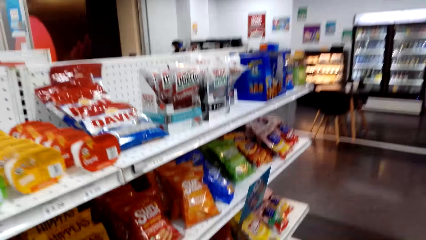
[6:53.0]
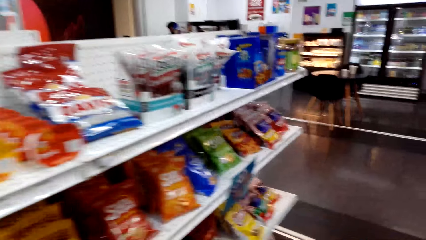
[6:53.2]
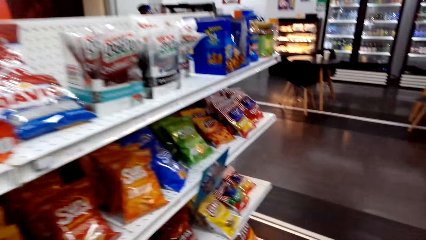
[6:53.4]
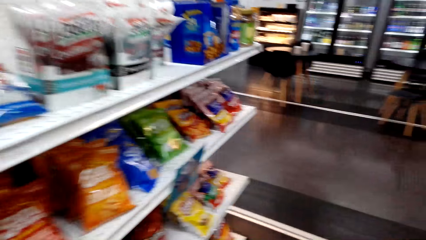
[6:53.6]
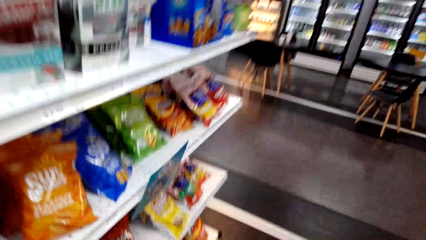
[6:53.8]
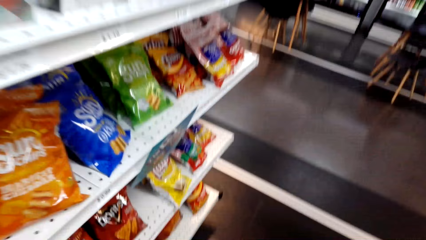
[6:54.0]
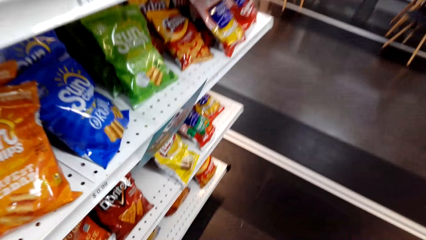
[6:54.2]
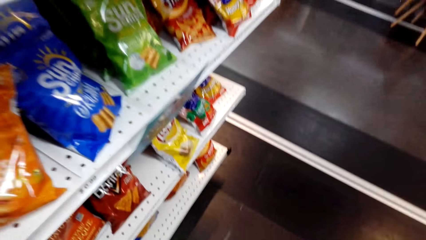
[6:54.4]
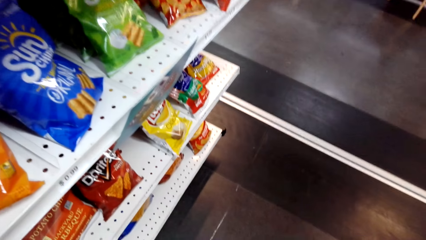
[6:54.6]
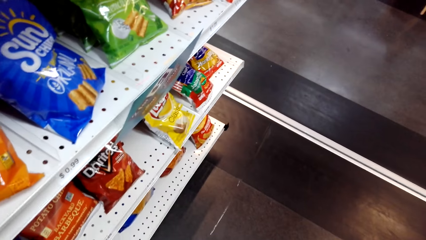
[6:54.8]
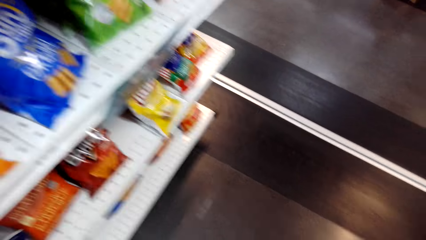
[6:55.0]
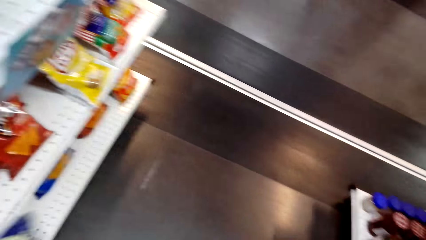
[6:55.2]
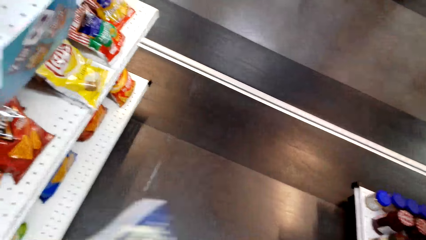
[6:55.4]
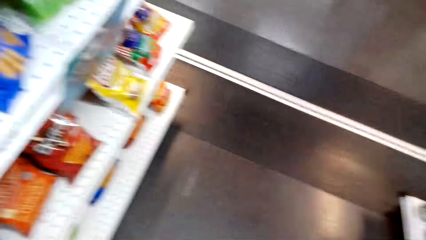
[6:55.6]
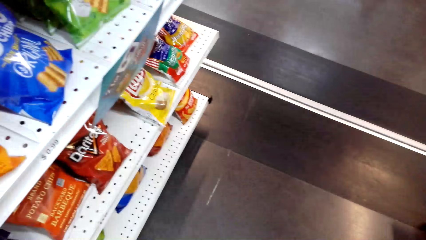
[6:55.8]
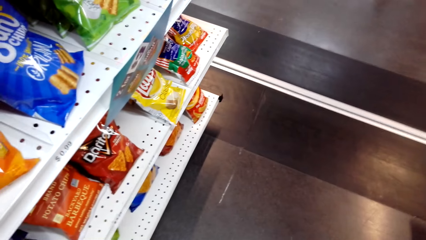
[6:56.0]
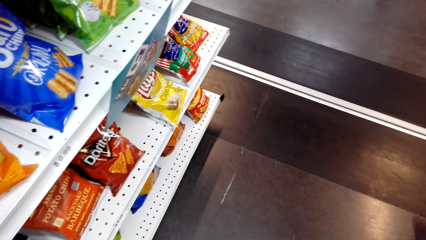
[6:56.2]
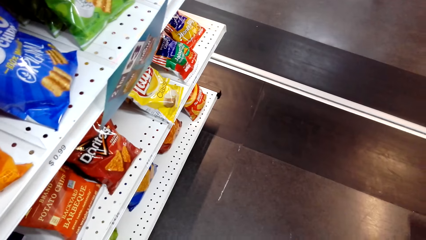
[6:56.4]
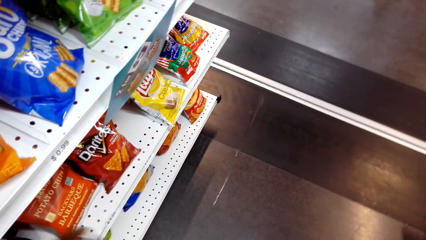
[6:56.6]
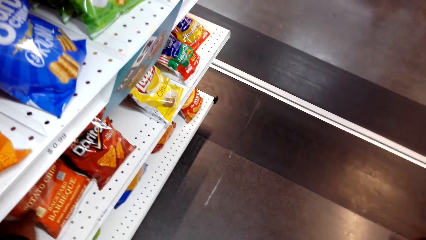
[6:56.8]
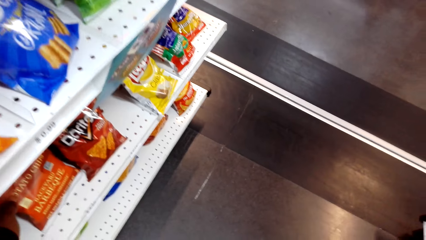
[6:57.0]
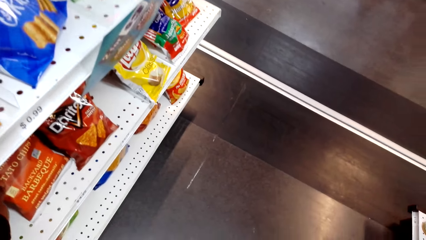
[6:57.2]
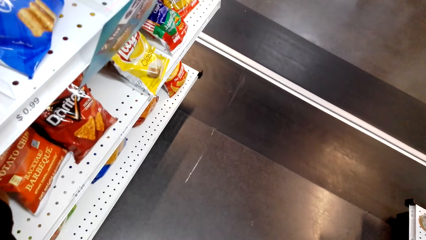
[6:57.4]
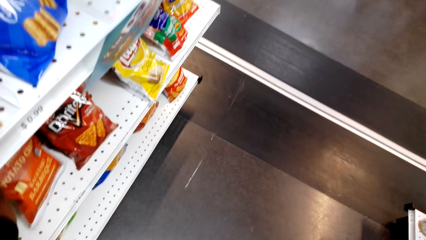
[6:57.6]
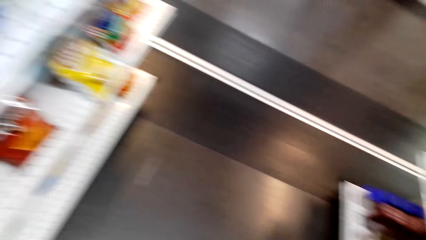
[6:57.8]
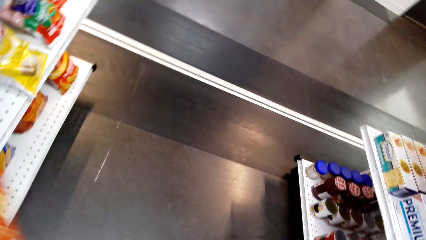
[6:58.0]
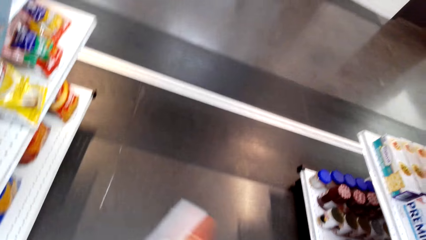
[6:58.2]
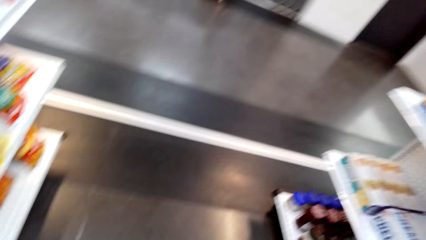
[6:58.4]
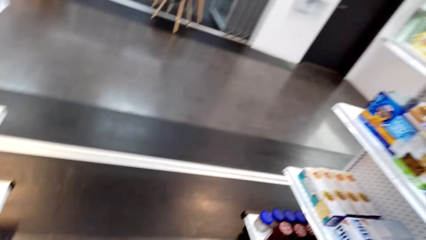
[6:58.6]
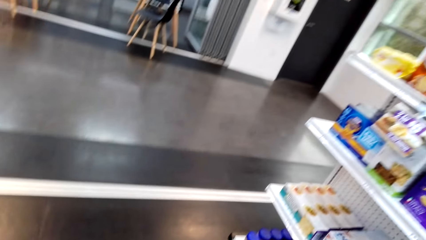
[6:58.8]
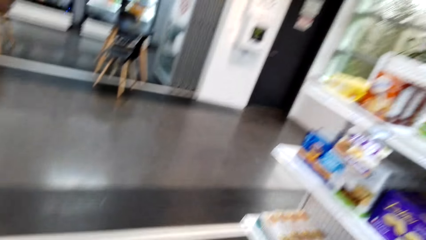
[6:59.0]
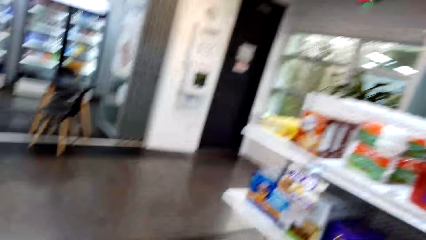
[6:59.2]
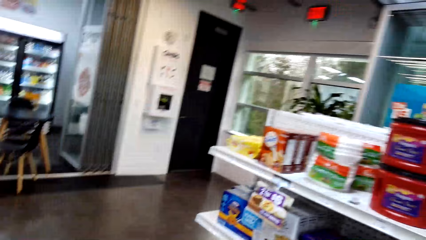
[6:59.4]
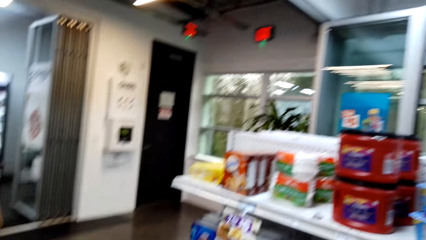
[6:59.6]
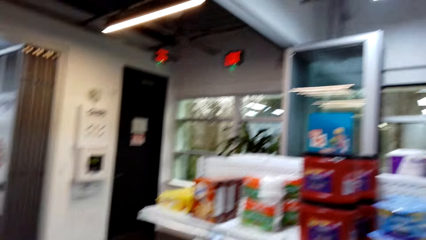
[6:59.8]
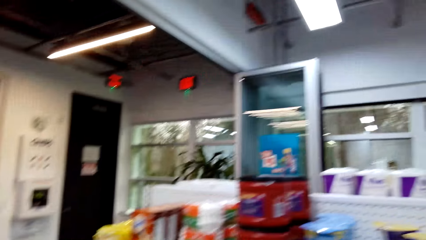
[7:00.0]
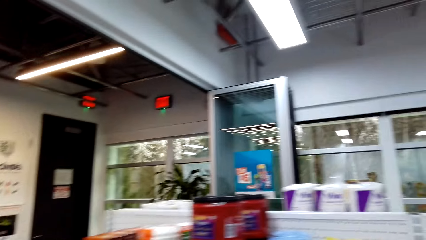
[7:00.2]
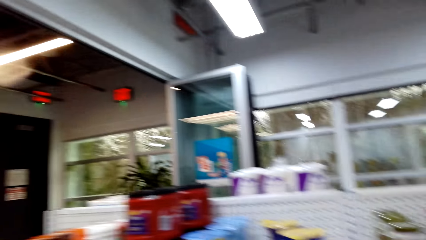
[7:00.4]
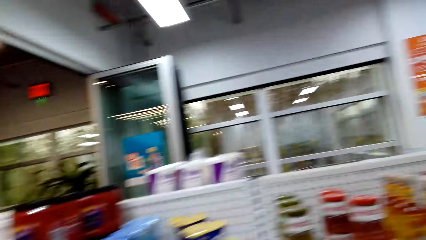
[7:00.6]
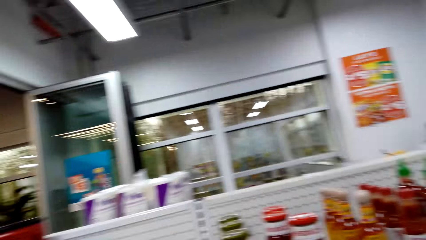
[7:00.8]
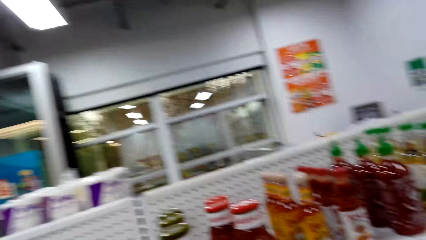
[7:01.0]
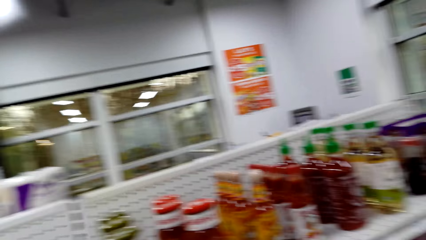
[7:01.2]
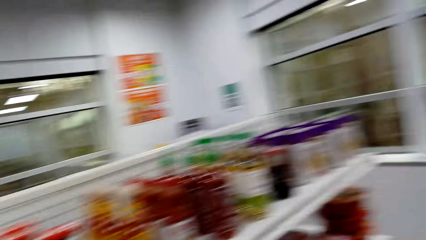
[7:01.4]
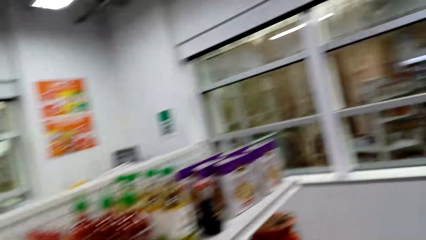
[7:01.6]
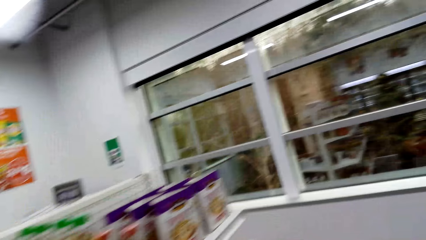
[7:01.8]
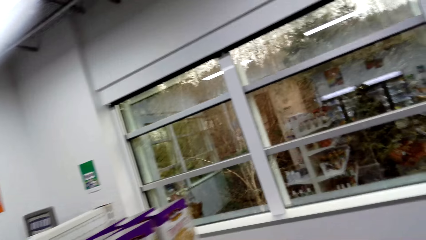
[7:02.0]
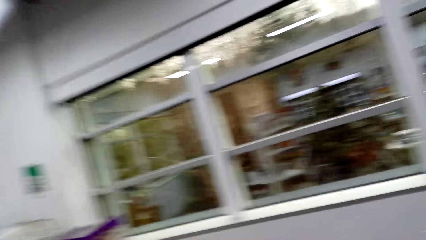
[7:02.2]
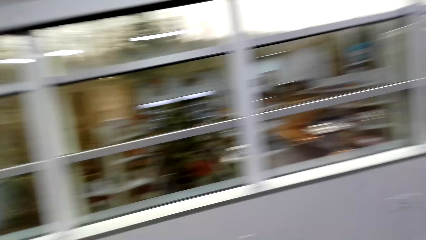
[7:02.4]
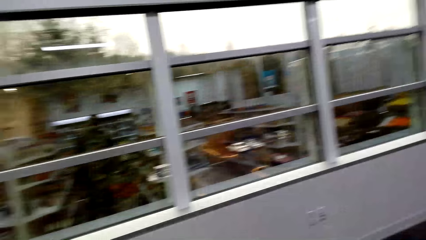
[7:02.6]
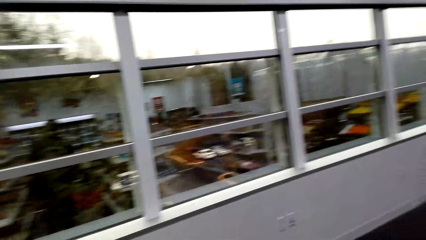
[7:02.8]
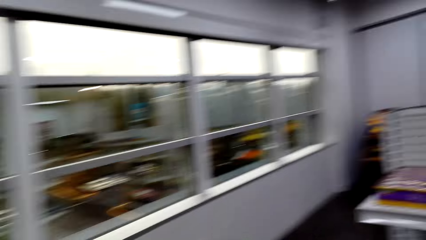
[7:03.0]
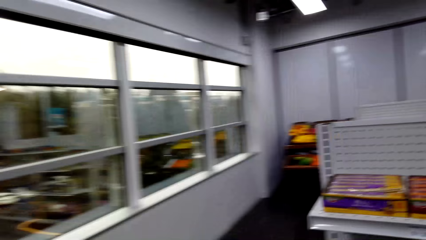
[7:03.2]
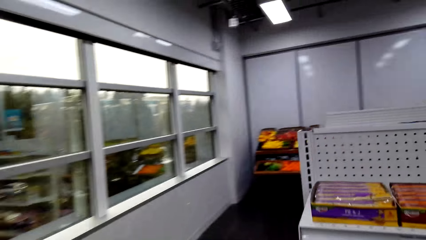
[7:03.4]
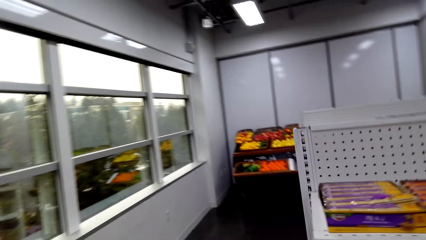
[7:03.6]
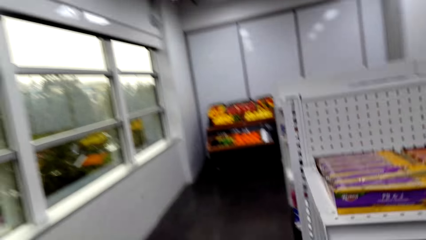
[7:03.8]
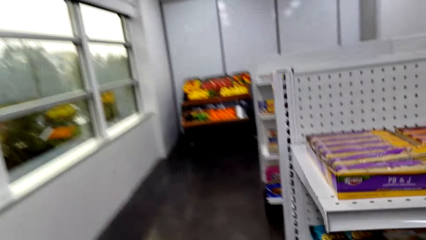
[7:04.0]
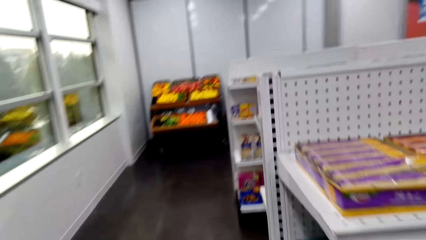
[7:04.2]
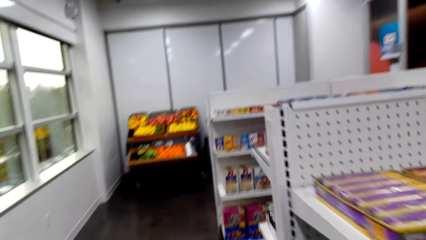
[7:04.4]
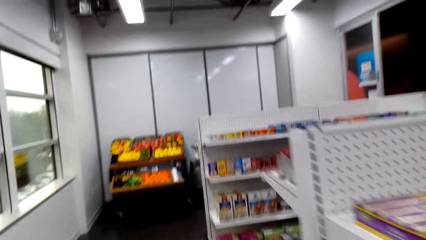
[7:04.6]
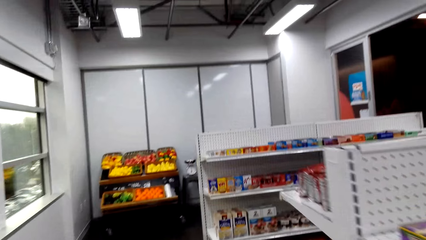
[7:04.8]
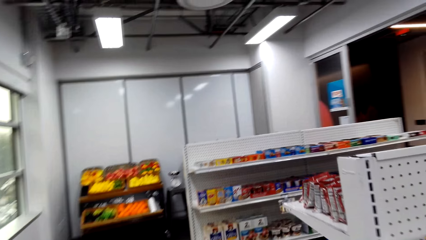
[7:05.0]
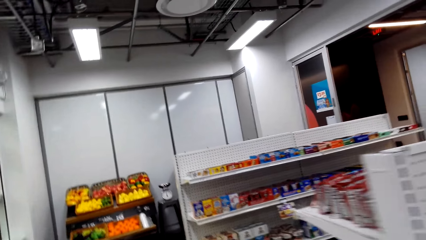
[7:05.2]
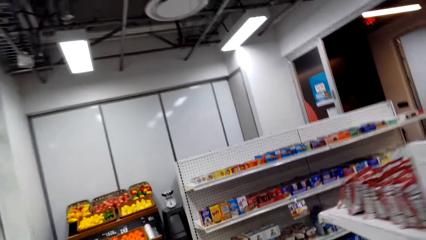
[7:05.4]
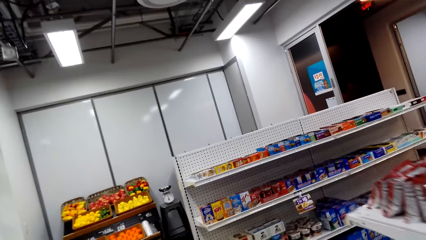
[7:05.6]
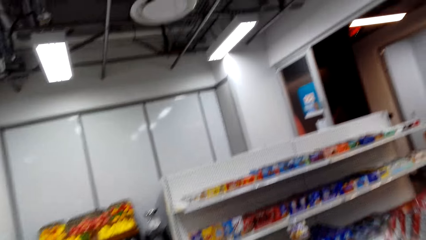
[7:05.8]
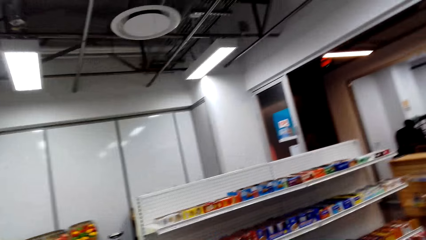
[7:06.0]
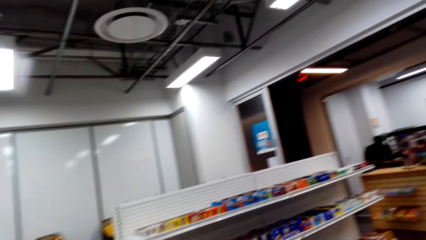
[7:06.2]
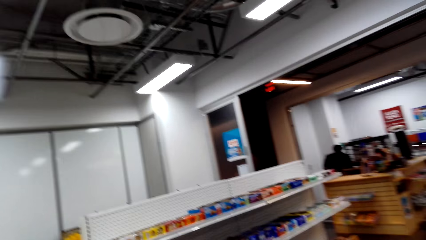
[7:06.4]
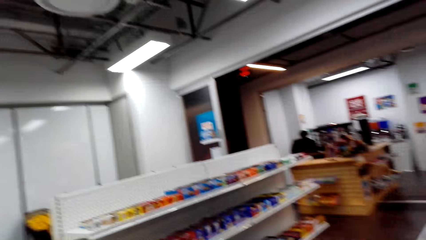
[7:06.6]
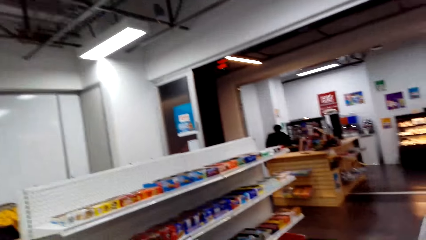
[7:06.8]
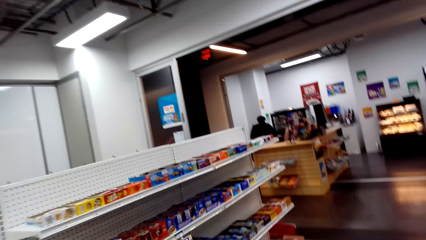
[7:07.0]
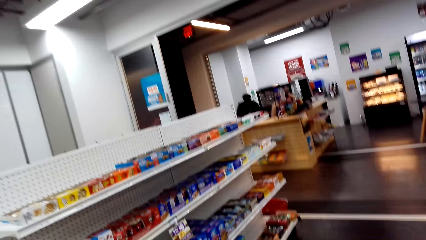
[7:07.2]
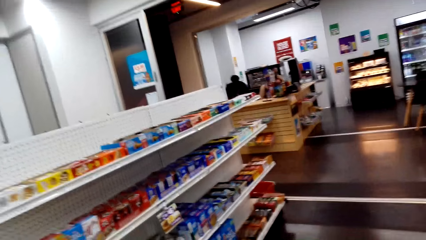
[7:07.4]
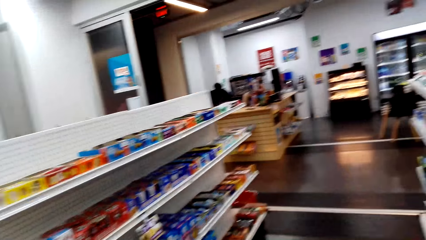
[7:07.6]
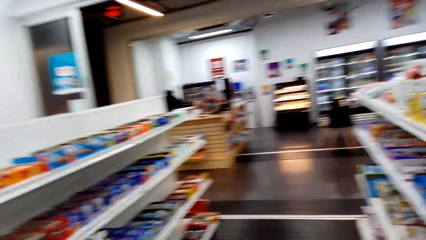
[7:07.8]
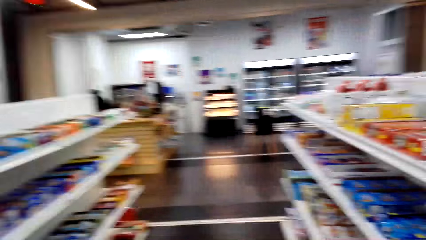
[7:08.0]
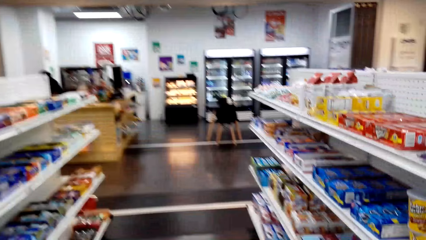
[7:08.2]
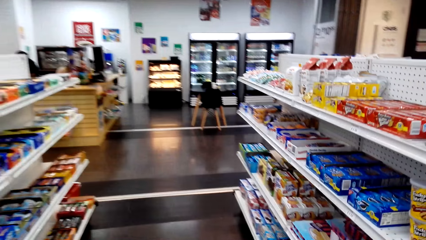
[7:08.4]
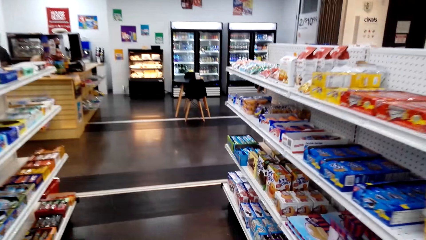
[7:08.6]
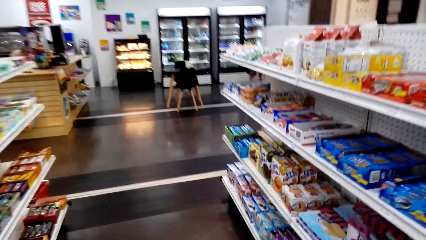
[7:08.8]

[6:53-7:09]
The camera wearer picks up a carton of snacks. They look around. They pick up a packet of potato chips. They look around. They walk around.
